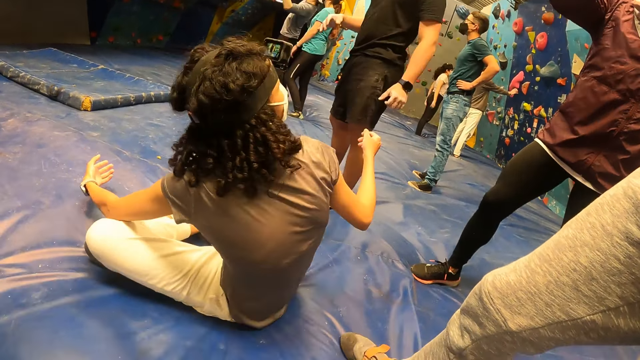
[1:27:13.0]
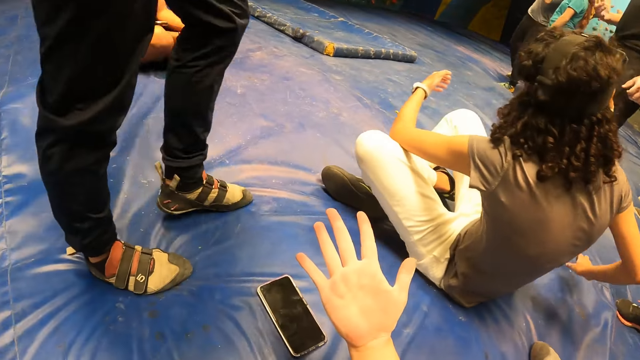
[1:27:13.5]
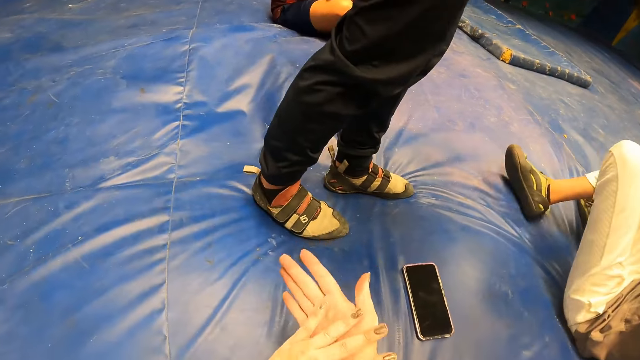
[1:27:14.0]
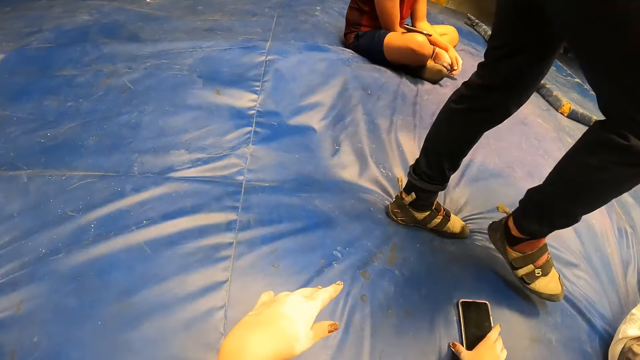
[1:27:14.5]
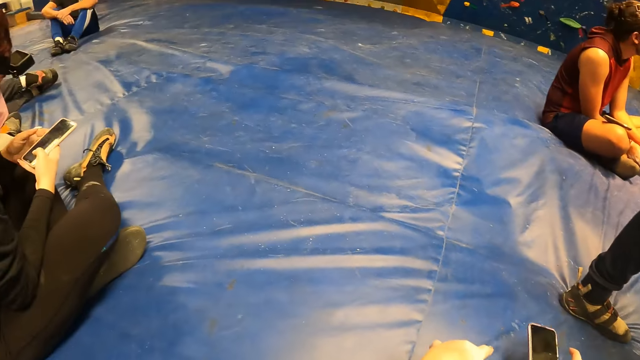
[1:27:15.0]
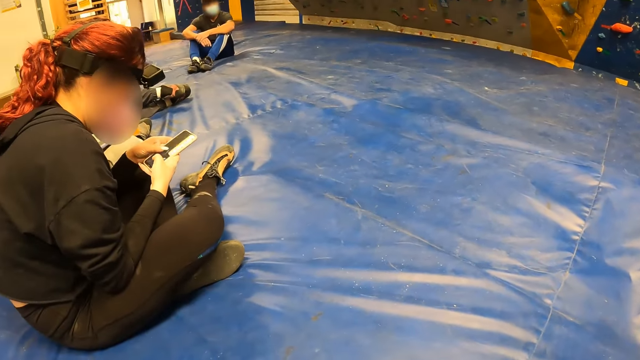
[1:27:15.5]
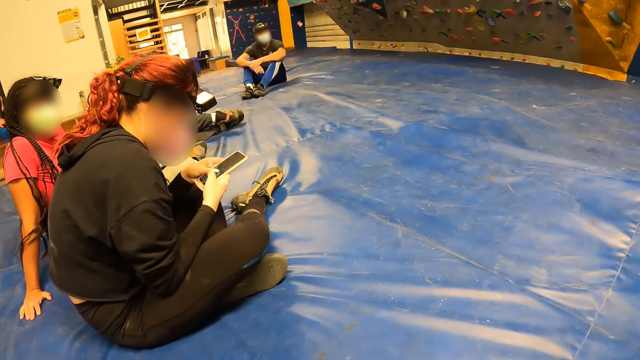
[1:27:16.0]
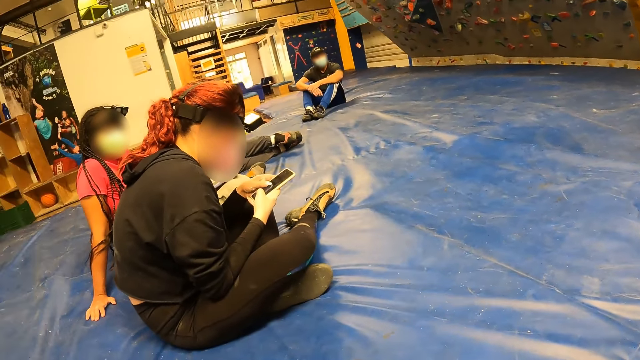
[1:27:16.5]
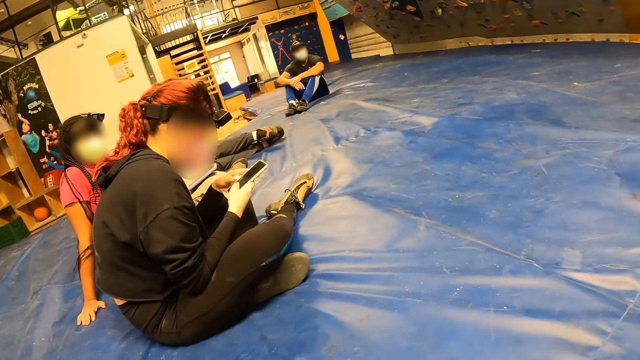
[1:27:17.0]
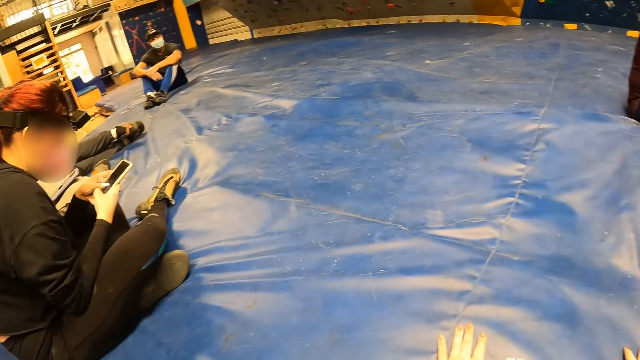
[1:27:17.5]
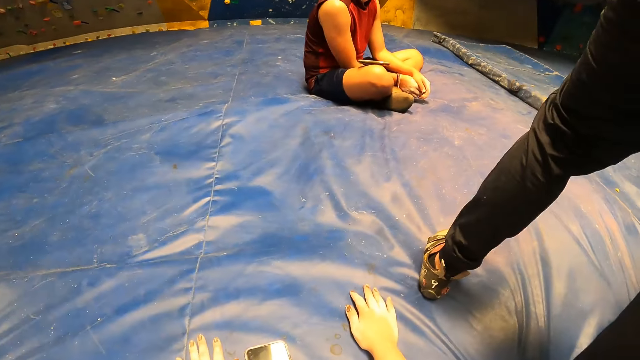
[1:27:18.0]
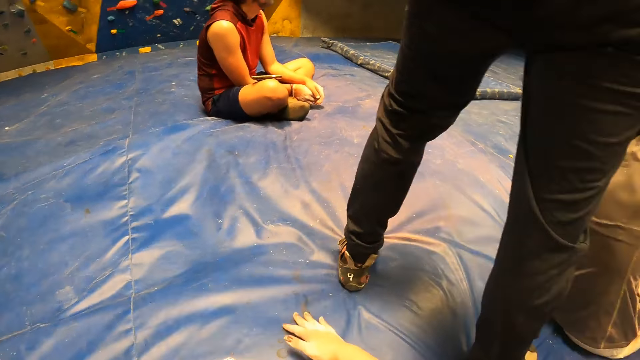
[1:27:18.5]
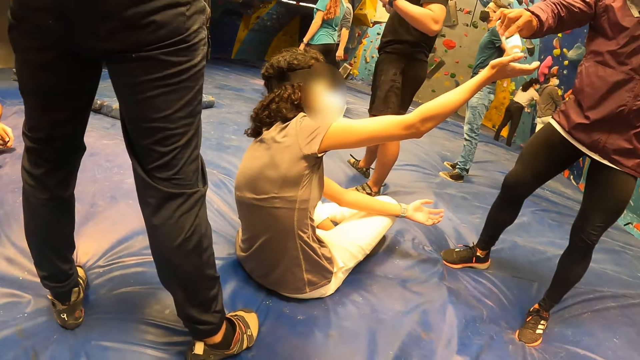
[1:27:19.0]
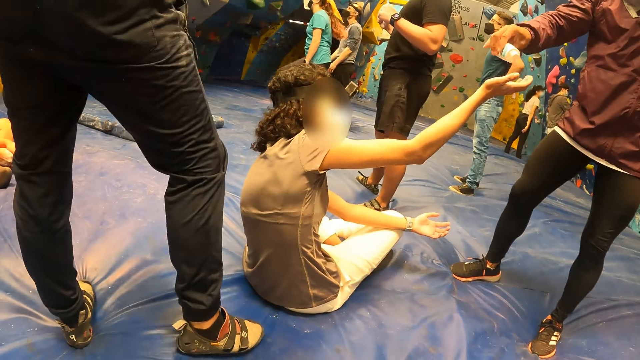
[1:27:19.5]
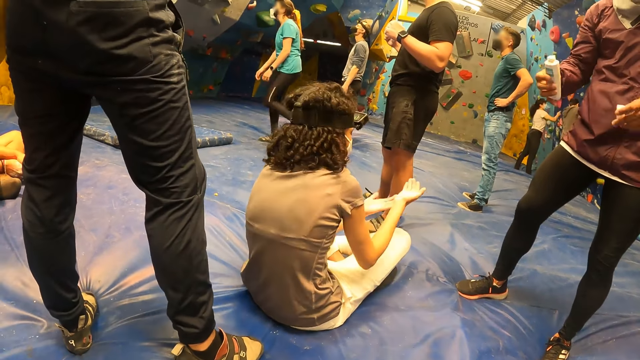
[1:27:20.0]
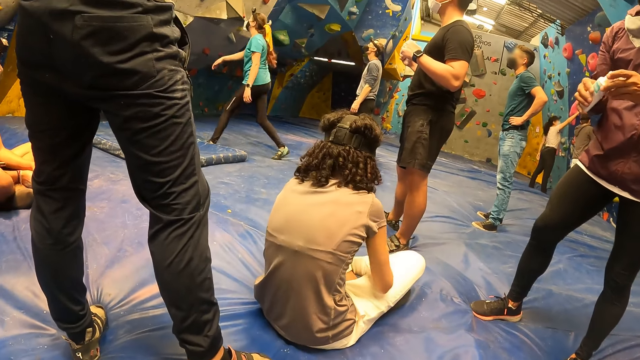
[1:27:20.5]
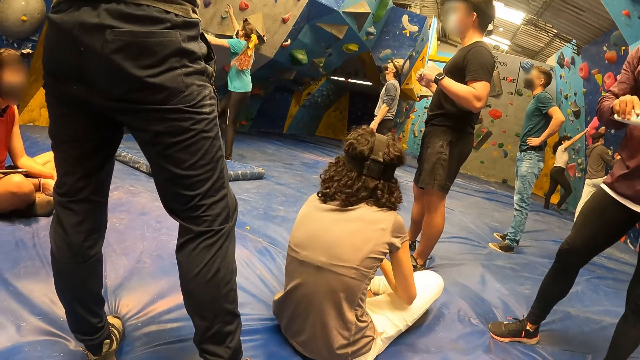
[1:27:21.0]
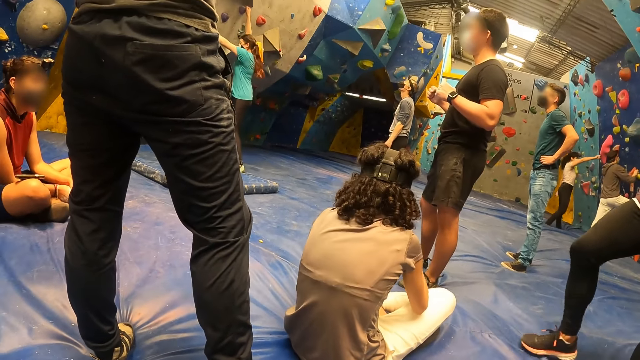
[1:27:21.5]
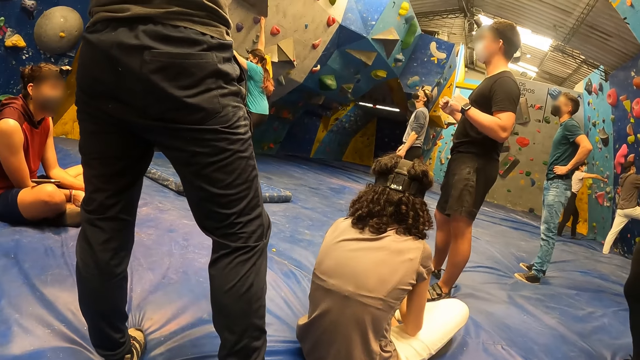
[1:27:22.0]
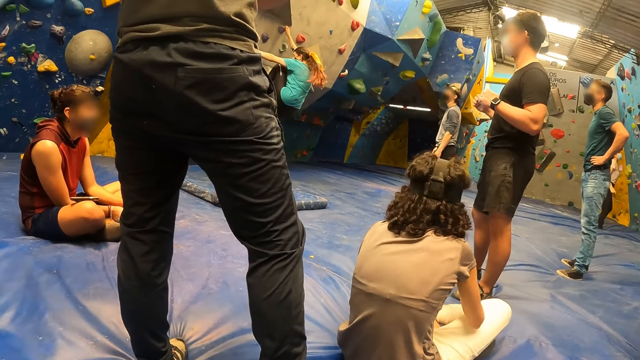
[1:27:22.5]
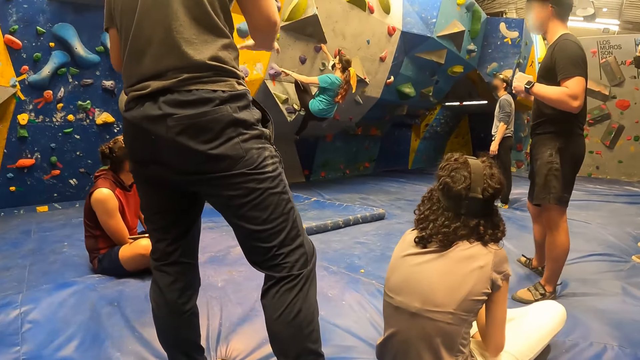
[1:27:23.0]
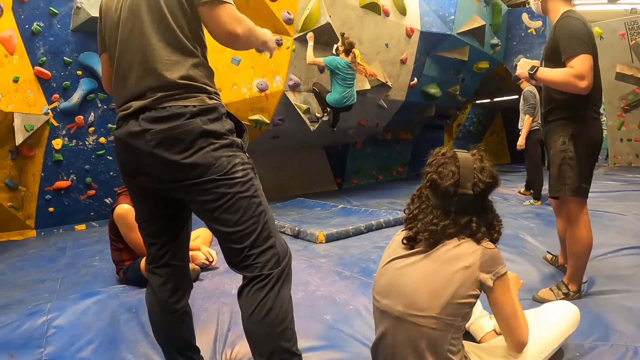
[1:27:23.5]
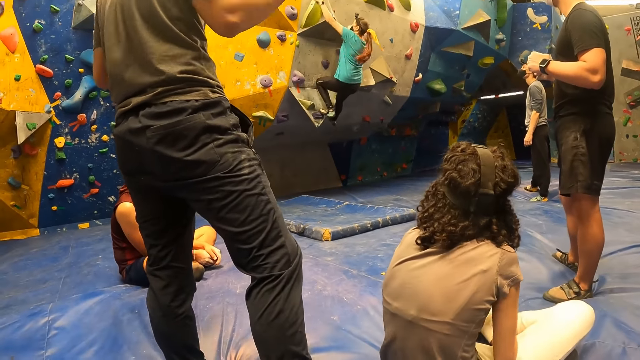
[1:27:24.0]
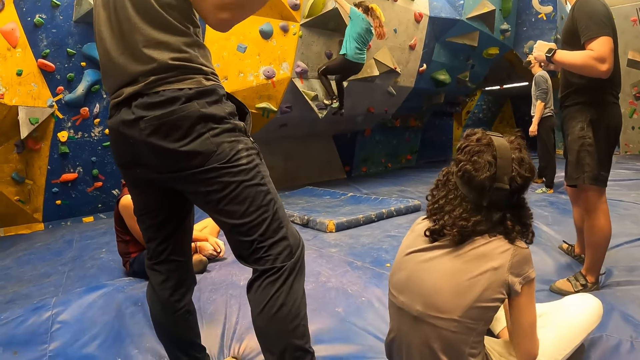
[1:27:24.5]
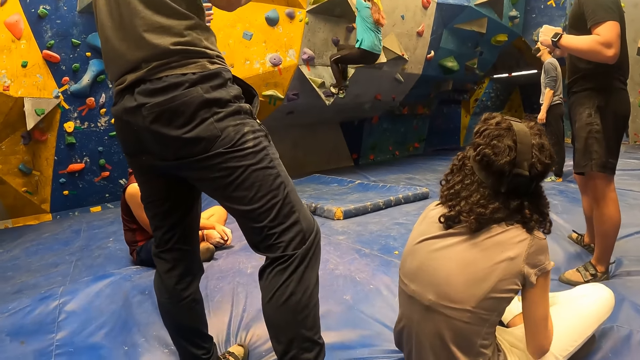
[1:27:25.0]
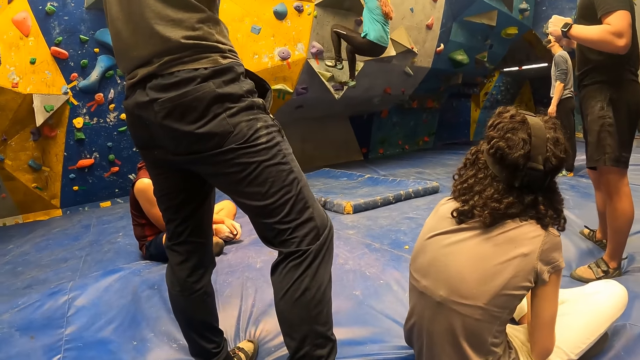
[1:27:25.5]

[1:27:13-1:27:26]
The camera wearer stretches their hand. They pick up the phone with their right hand. A man operates a phone with both hands. The camera wearer looks around the room. Another man pours chalk from a container in his right hand into a woman's palm. The woman receives the chalk in her right hand. The man covers the container with its lid in his left hand. Another woman climbs the wall with both hands. A third man dangles both hands.

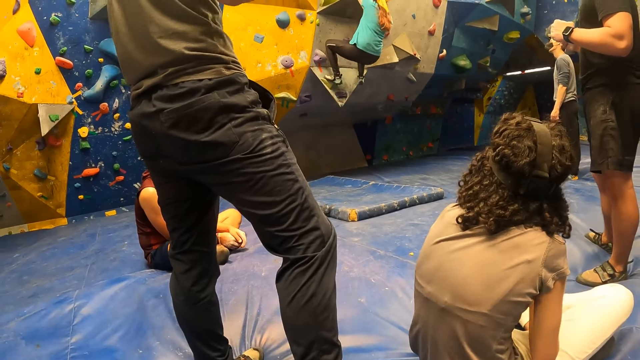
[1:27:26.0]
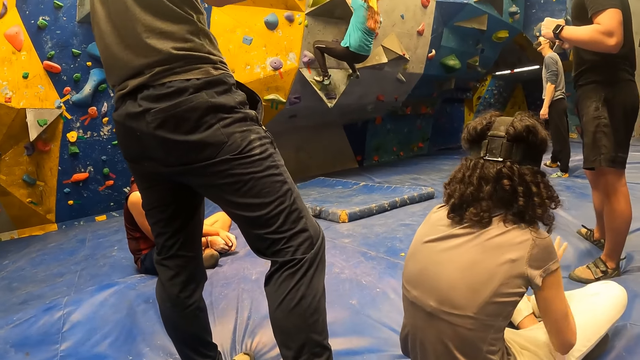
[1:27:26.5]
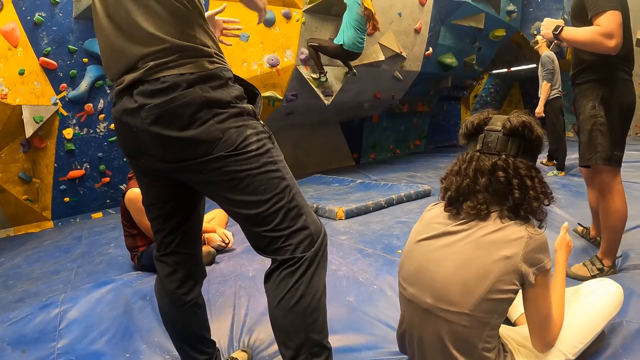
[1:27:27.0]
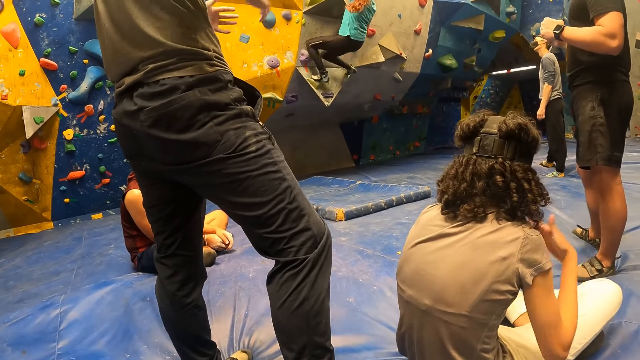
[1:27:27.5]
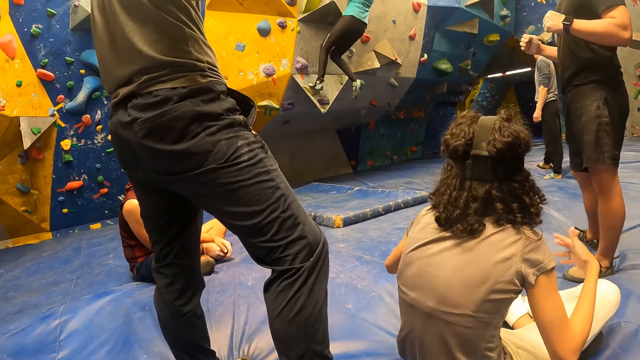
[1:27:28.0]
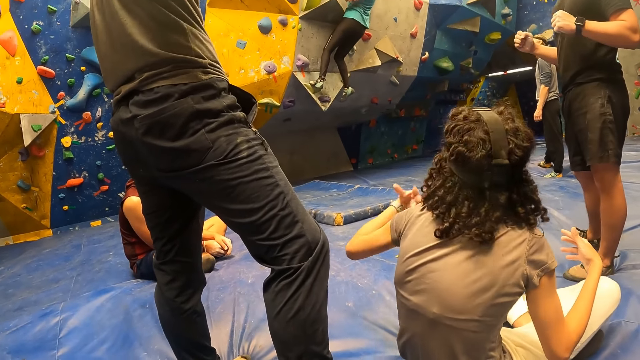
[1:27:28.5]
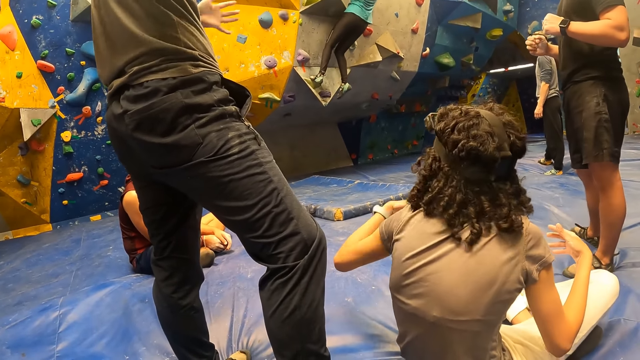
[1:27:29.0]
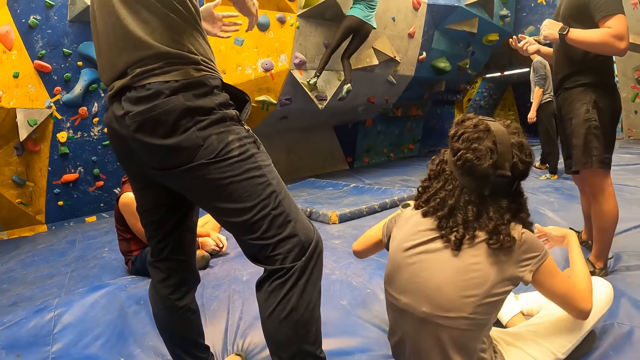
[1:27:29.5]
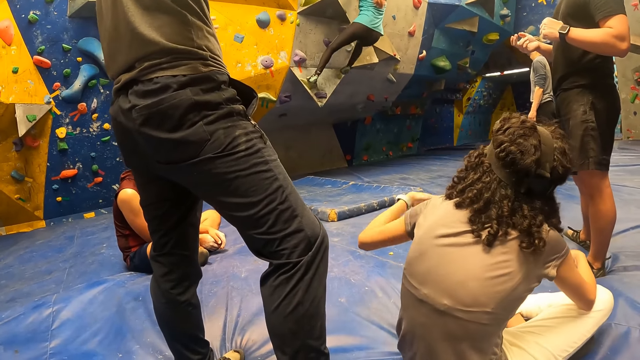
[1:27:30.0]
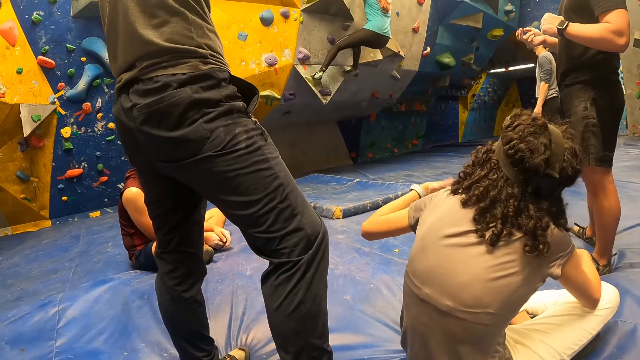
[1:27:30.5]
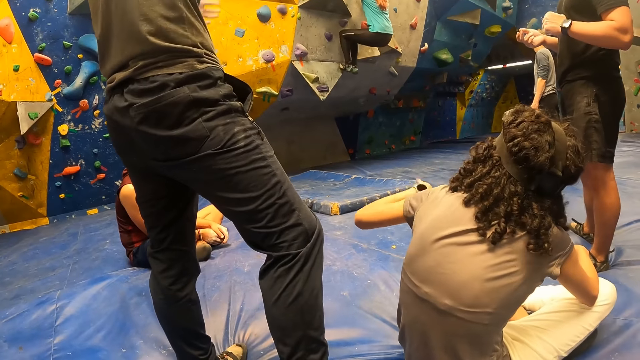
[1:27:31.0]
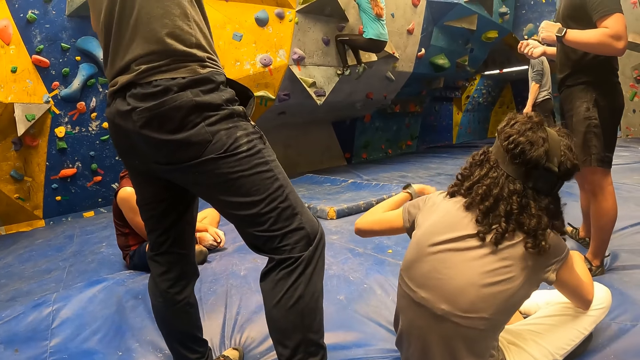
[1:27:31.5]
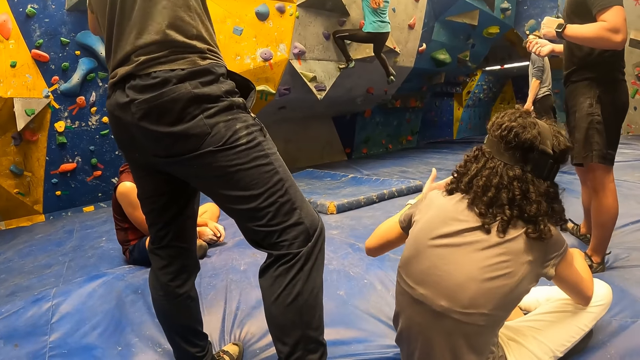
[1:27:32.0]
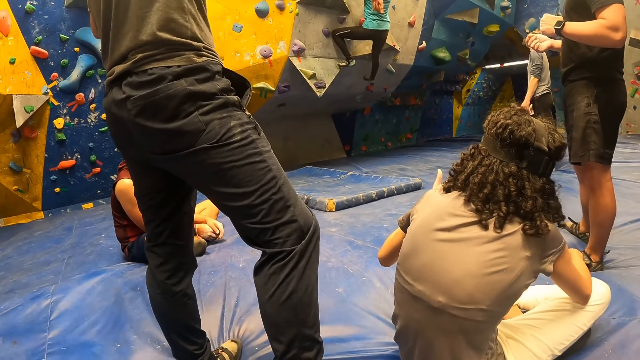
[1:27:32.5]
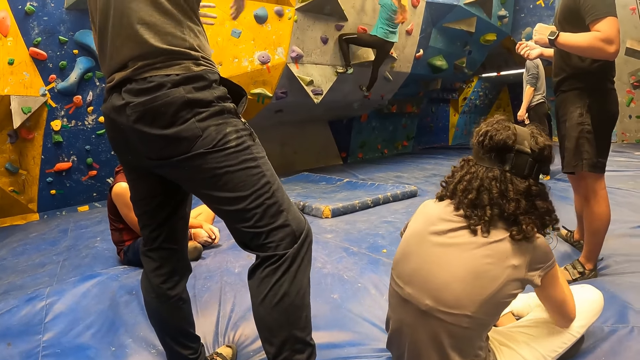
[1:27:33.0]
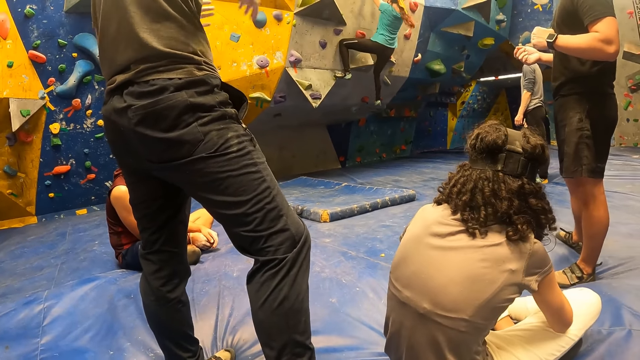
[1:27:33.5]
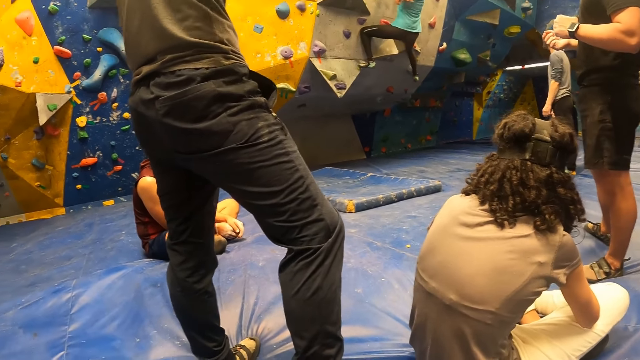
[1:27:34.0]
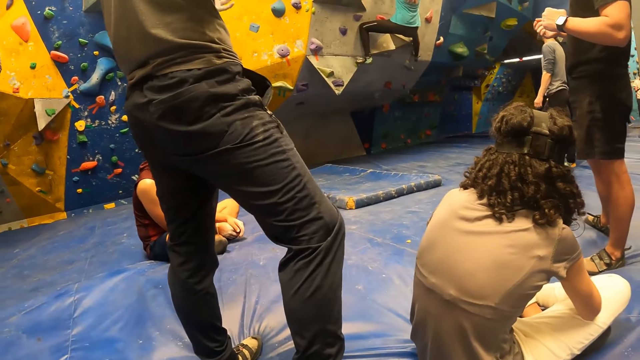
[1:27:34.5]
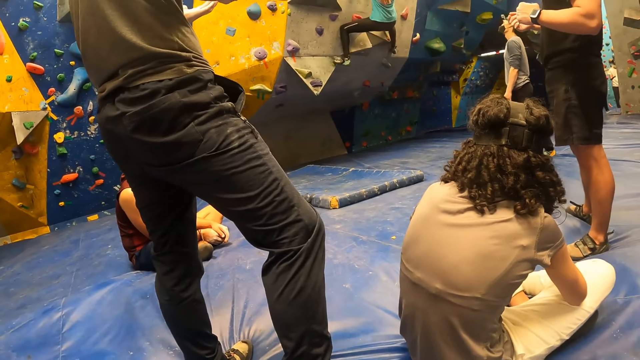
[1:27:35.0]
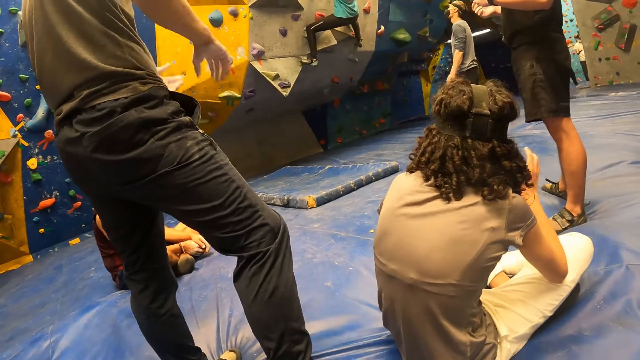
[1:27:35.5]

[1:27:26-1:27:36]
The woman fans herself with her right hand. She shakes her right hand.
